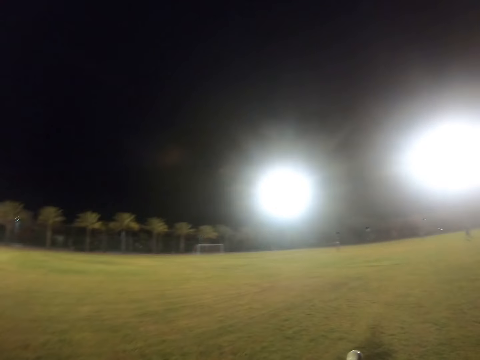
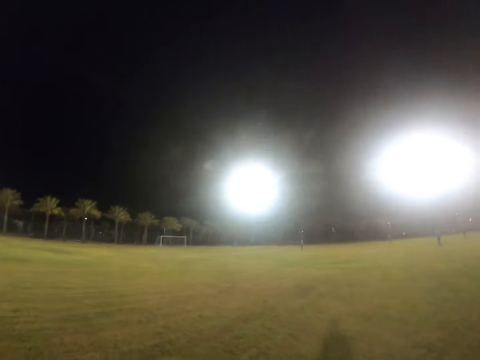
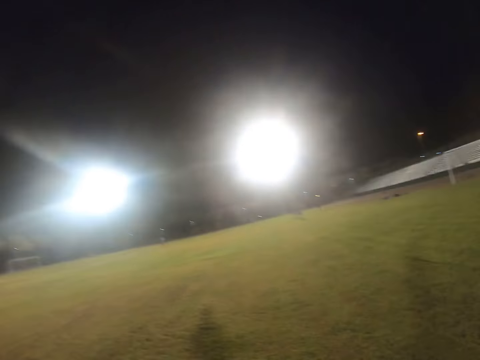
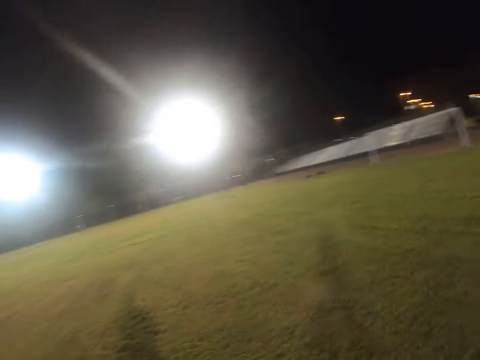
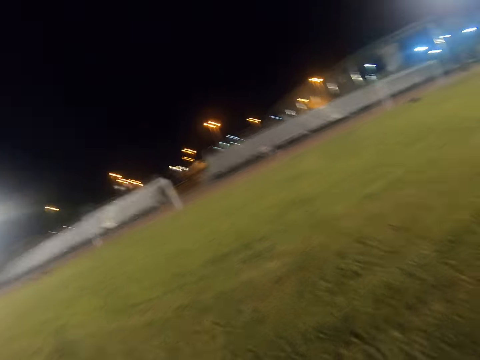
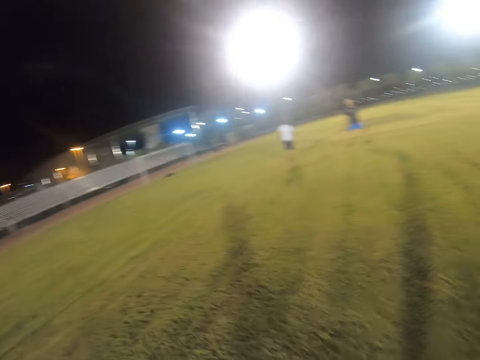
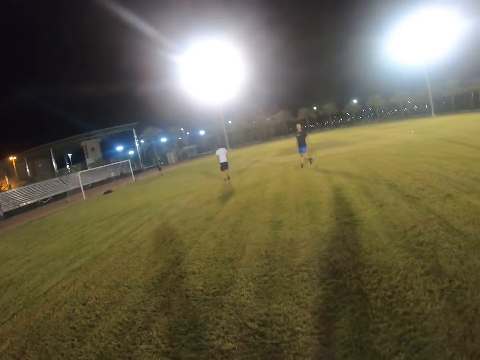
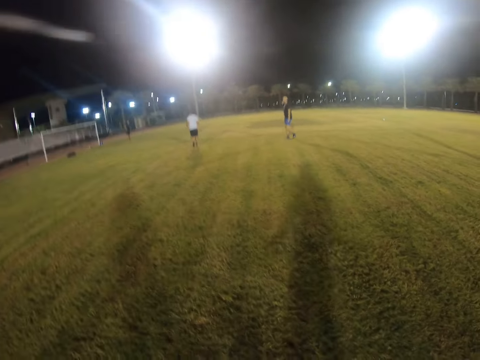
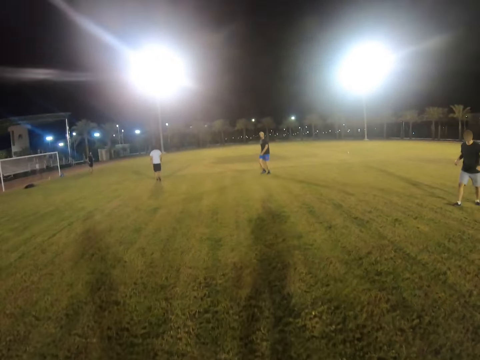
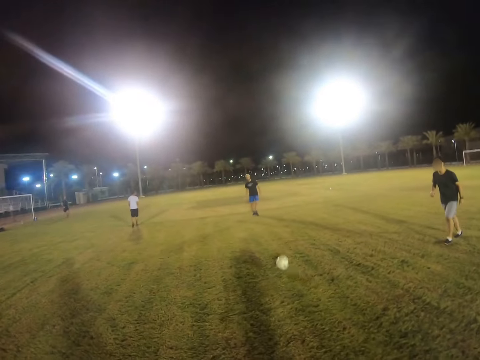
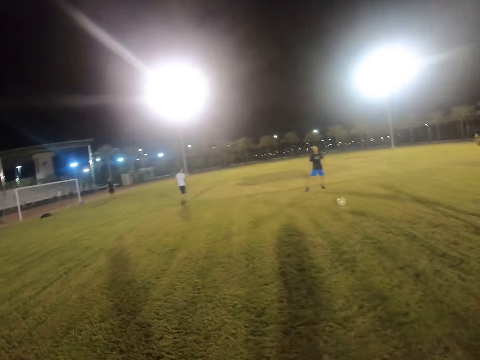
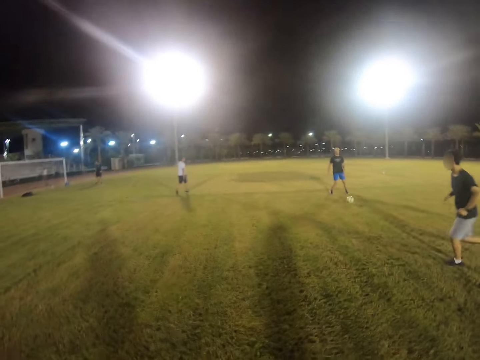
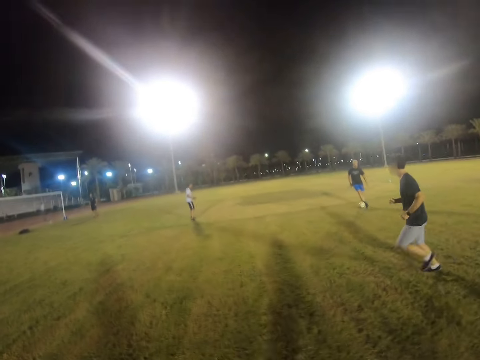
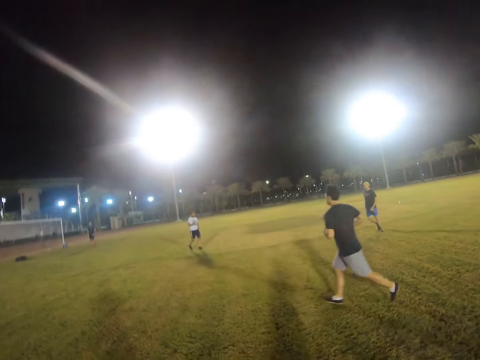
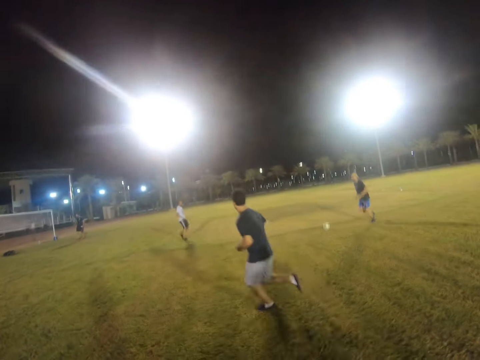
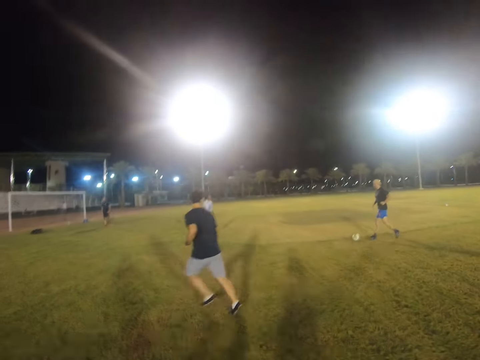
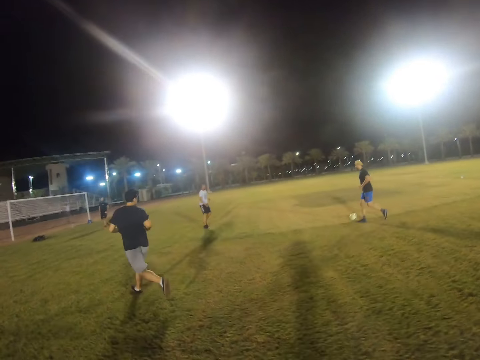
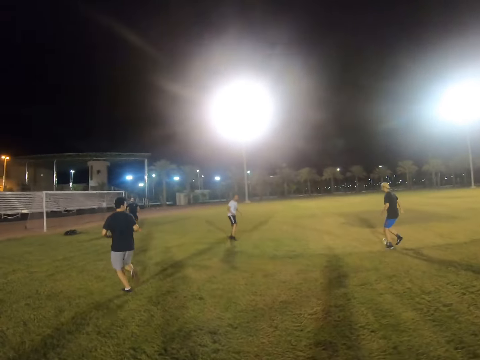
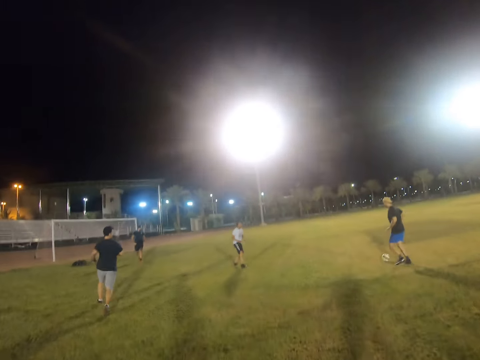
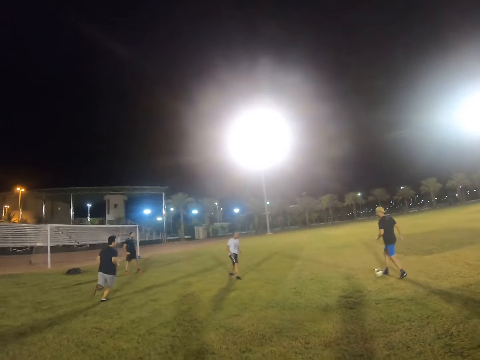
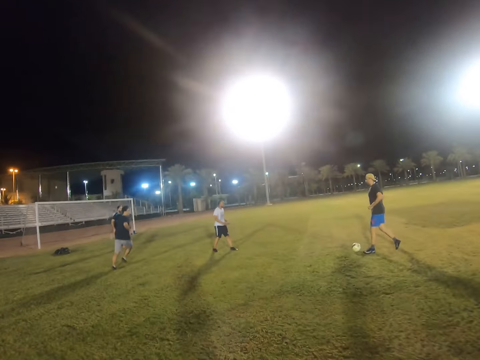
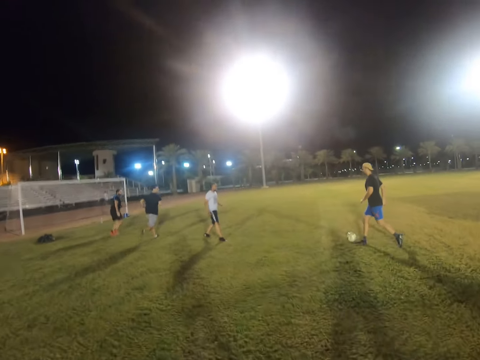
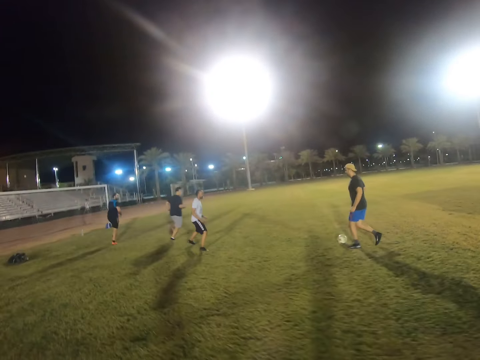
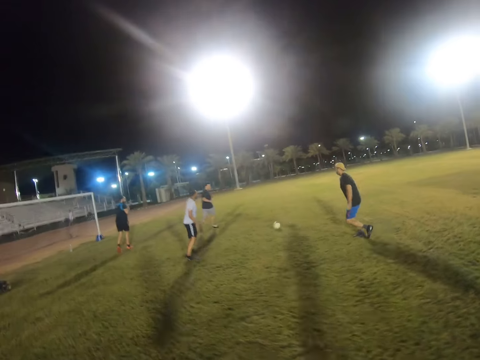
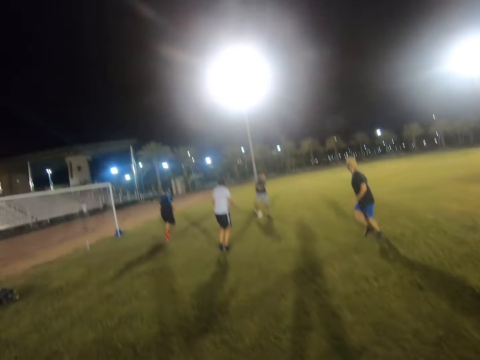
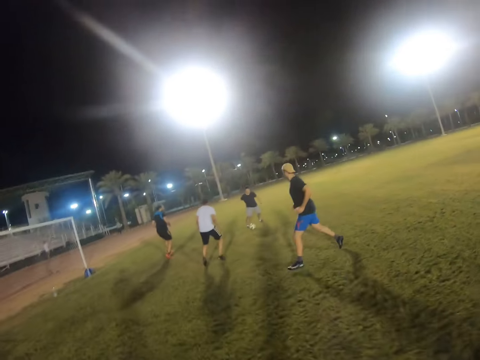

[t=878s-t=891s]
Someone kicks the ball. A man plays football. Another man runs in the field. Another man plays a football game.

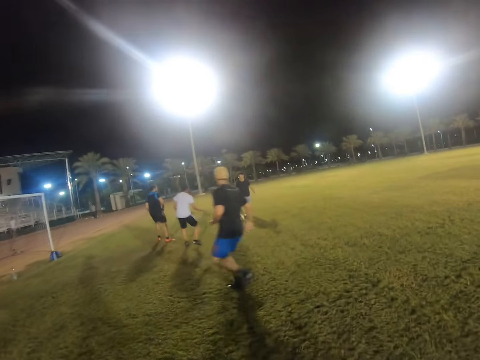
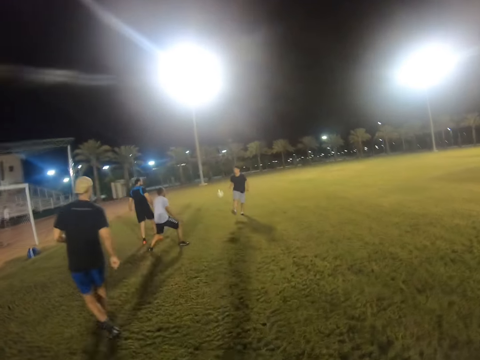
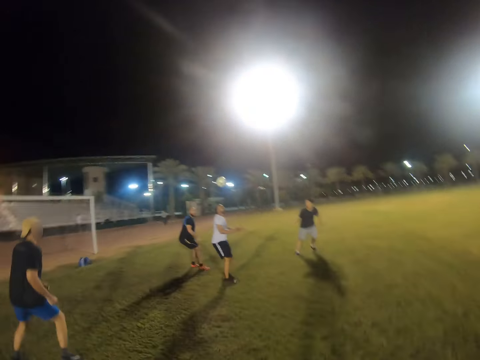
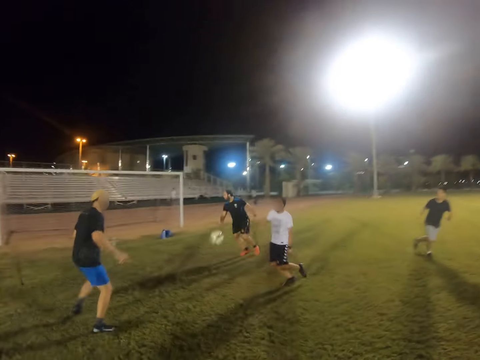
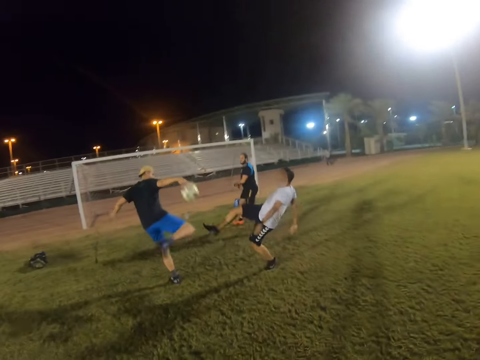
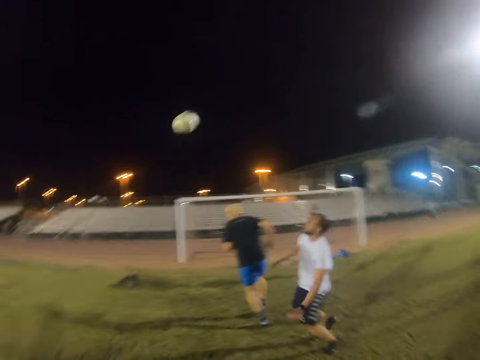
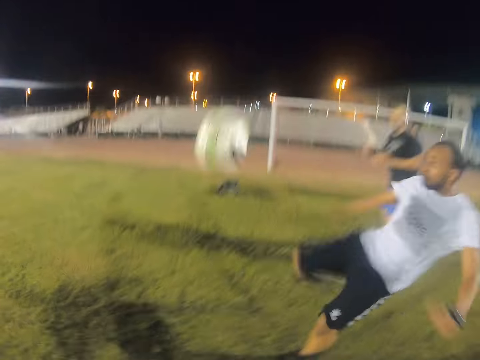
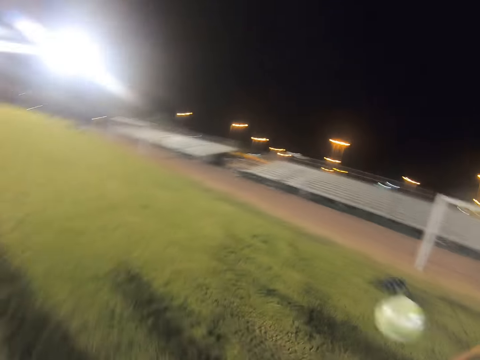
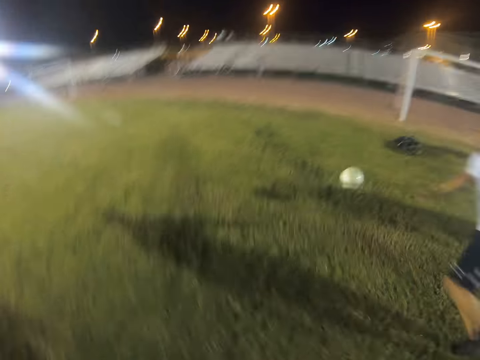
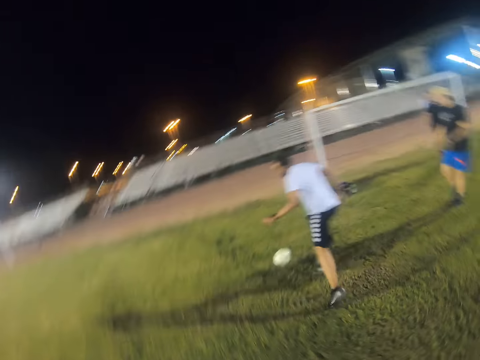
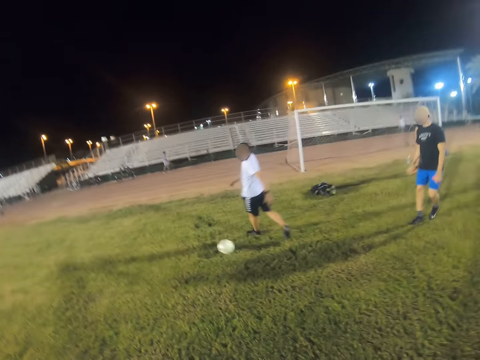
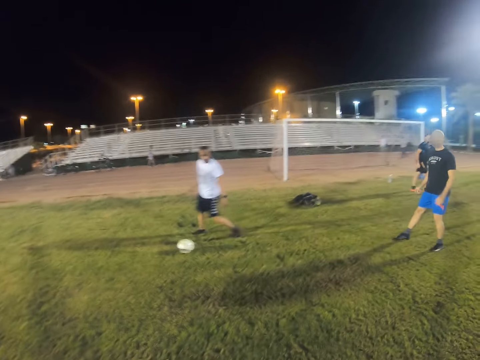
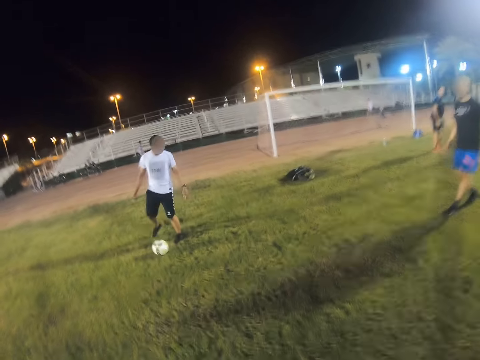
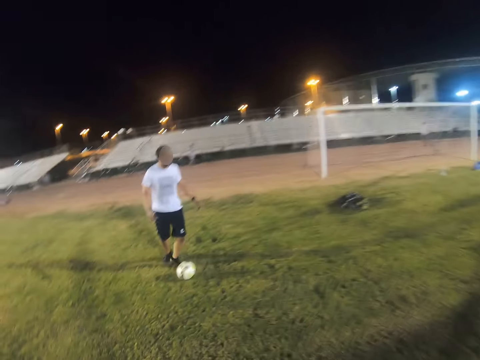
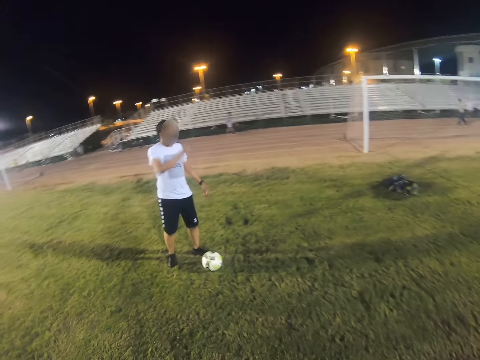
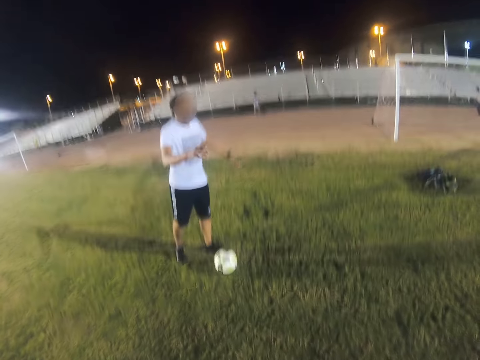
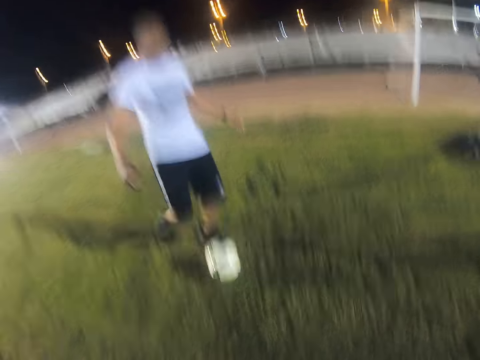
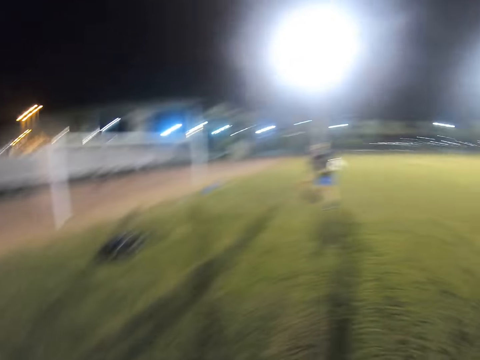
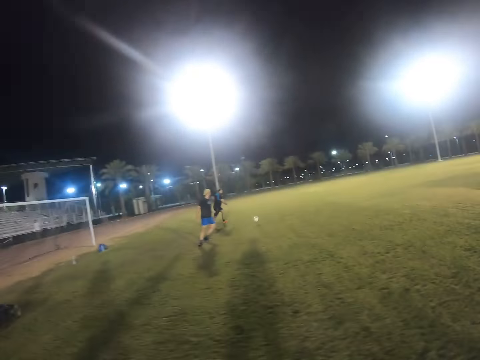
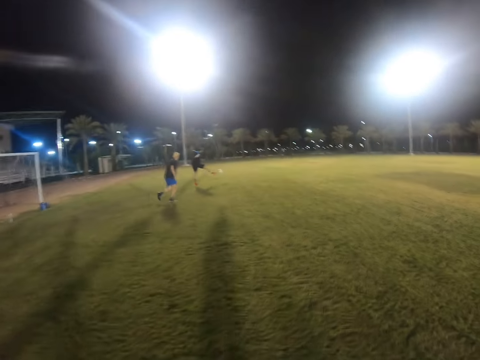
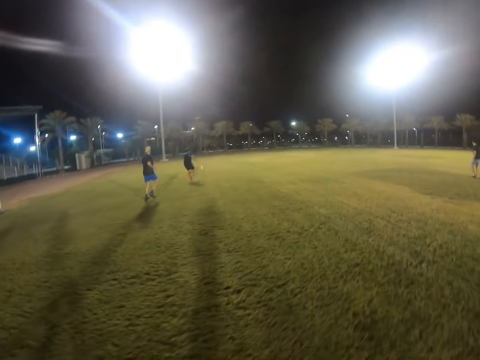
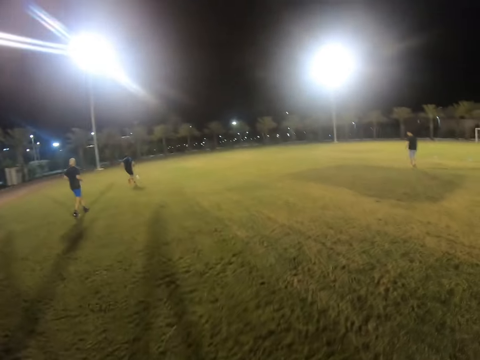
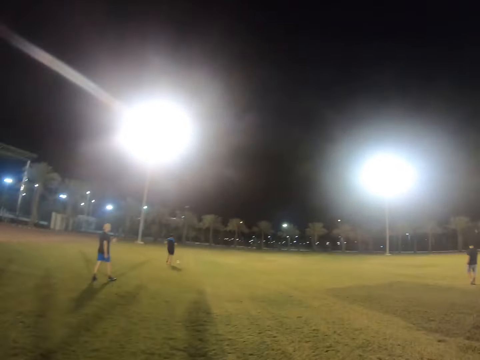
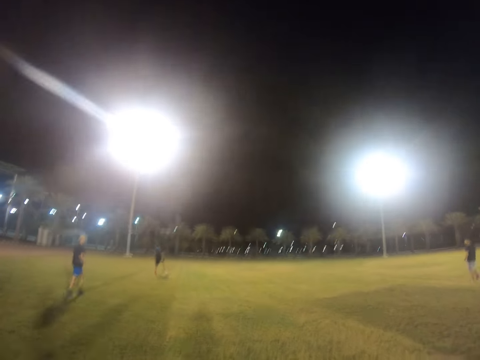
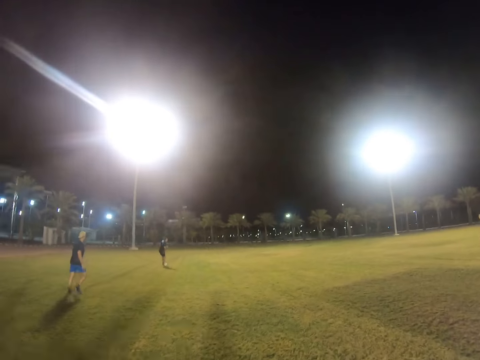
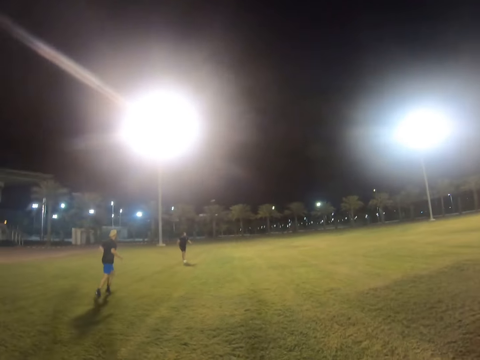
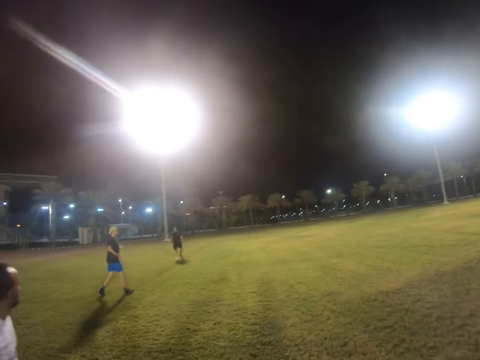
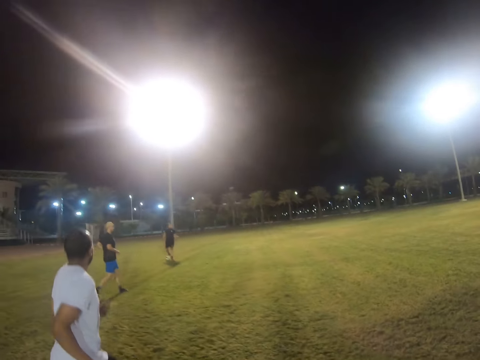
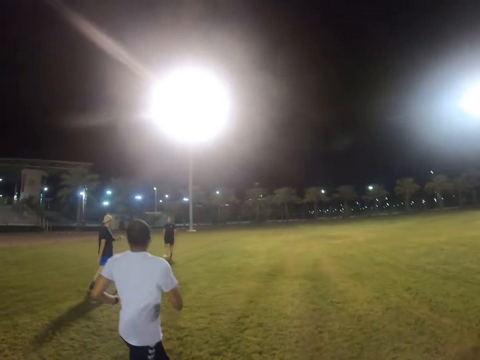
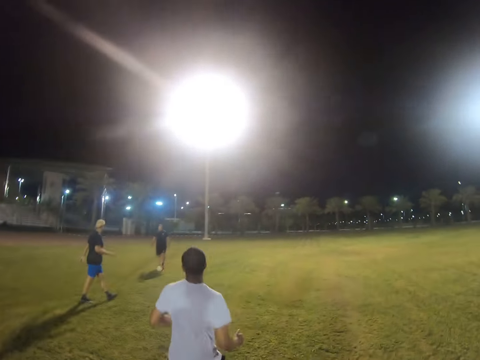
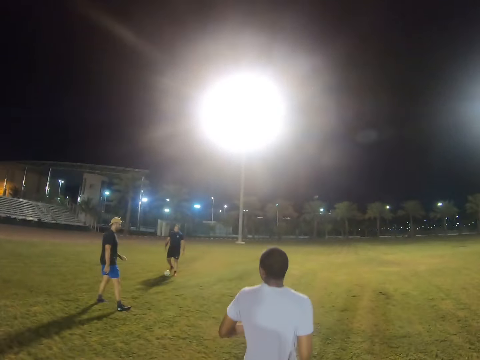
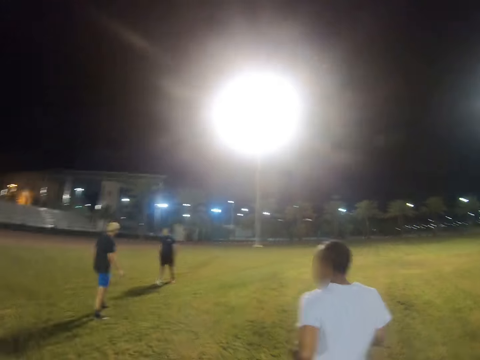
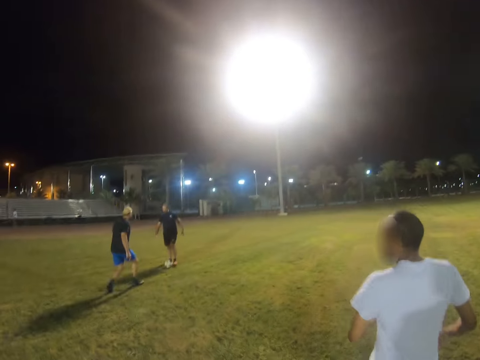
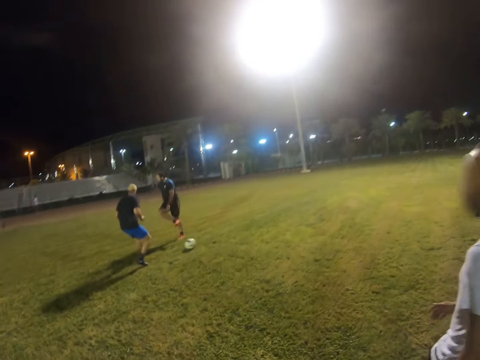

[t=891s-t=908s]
A man plays a football game. The camera wearer kicks the ball. Another man plays a football game. Another man plays a football game. The second man runs in the field.
